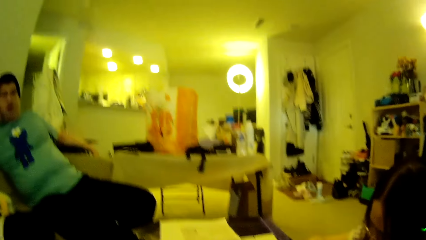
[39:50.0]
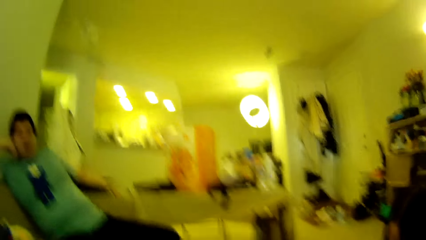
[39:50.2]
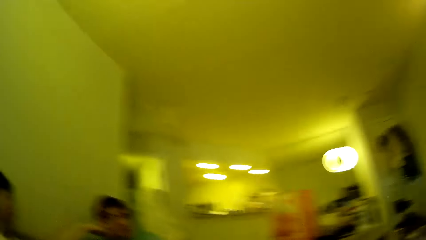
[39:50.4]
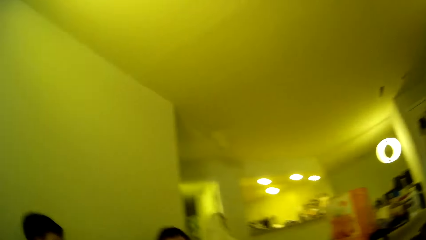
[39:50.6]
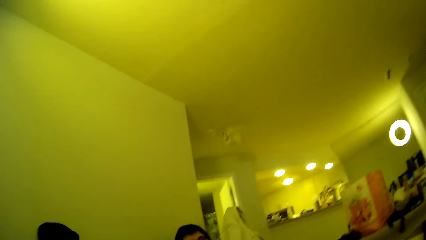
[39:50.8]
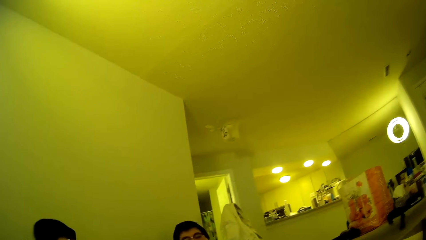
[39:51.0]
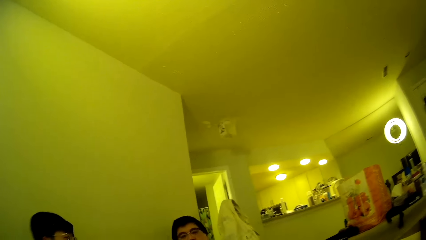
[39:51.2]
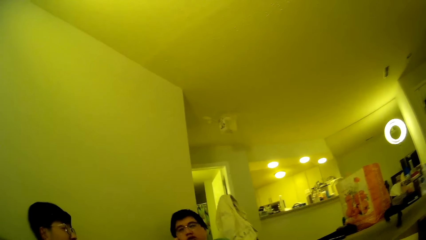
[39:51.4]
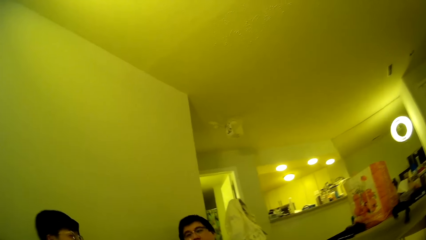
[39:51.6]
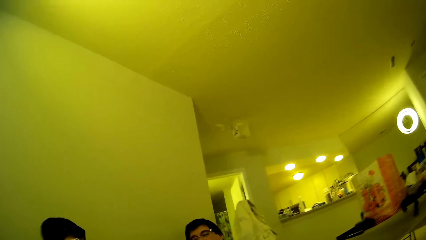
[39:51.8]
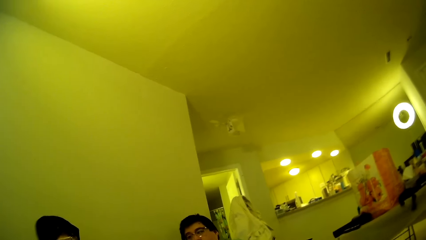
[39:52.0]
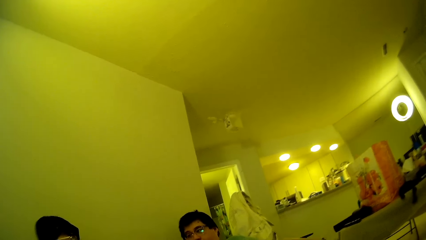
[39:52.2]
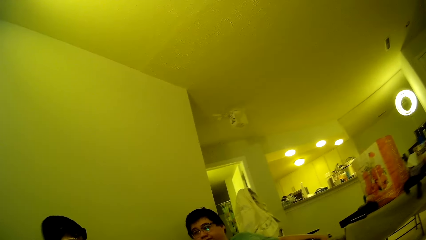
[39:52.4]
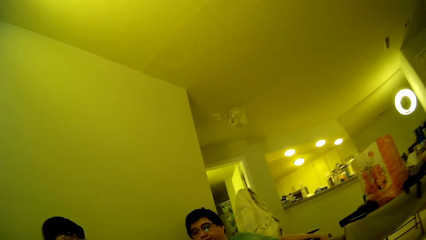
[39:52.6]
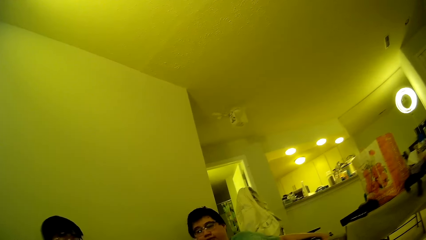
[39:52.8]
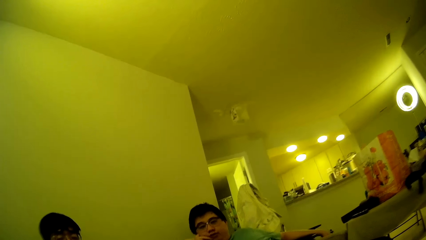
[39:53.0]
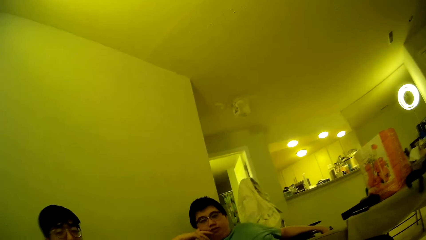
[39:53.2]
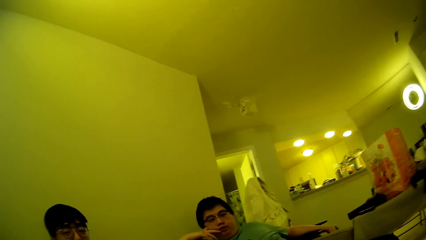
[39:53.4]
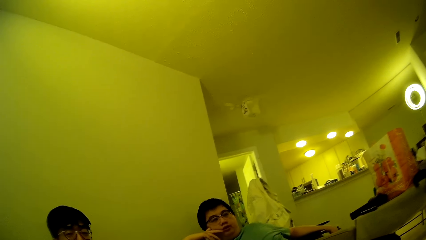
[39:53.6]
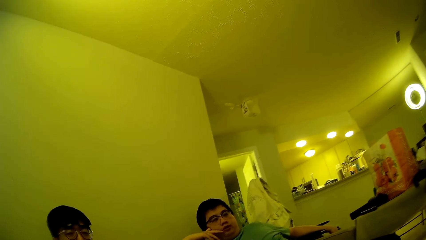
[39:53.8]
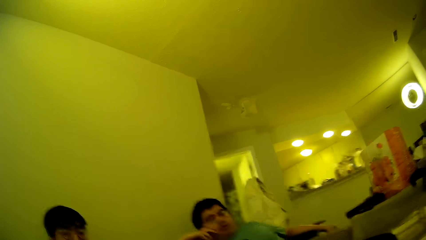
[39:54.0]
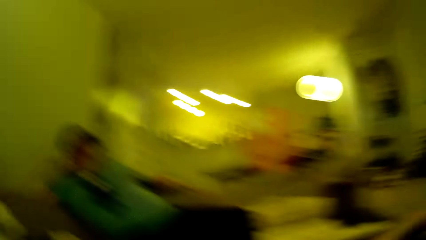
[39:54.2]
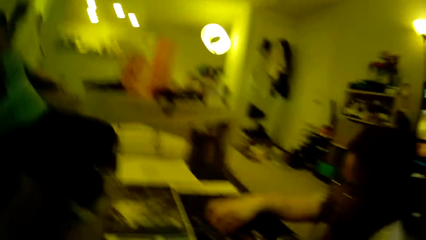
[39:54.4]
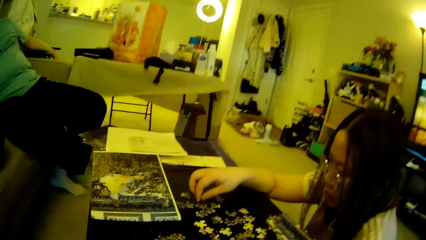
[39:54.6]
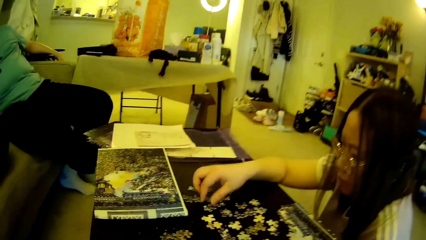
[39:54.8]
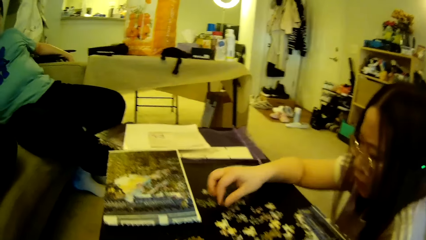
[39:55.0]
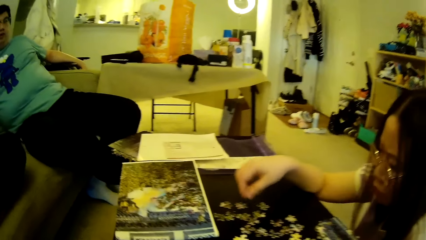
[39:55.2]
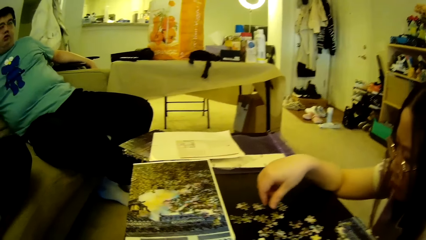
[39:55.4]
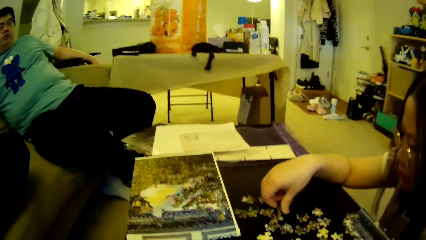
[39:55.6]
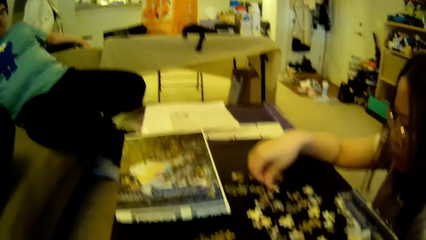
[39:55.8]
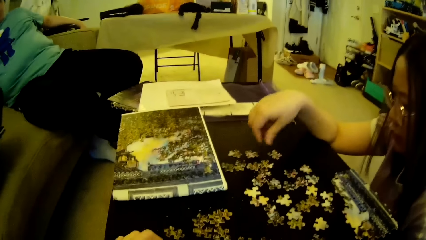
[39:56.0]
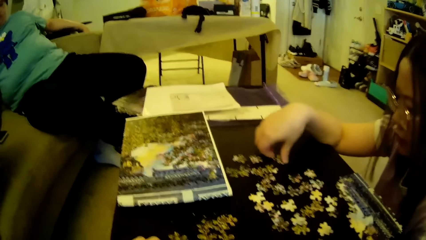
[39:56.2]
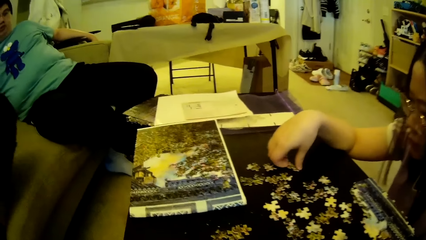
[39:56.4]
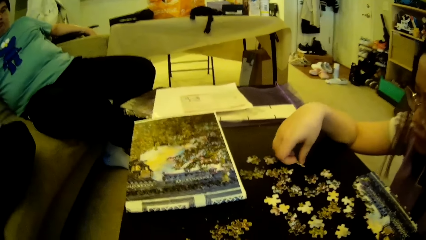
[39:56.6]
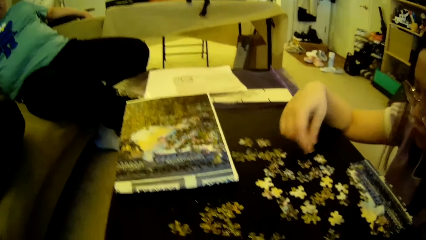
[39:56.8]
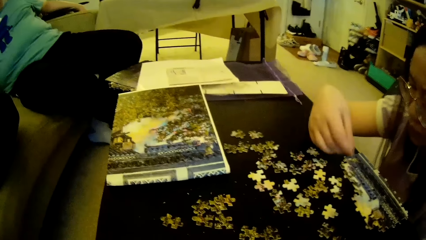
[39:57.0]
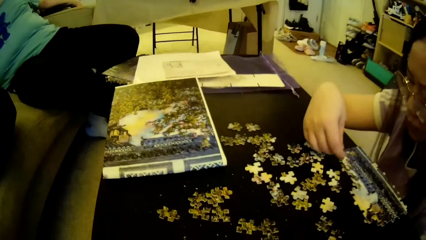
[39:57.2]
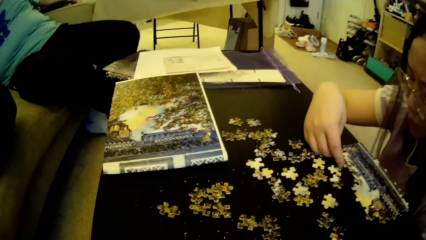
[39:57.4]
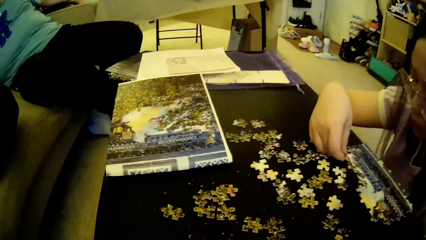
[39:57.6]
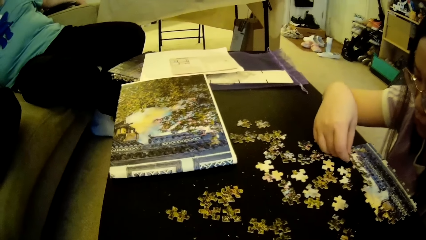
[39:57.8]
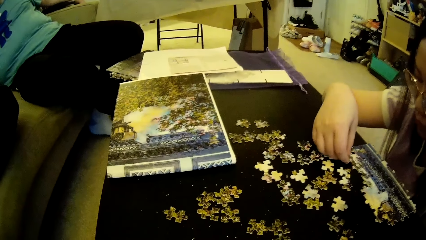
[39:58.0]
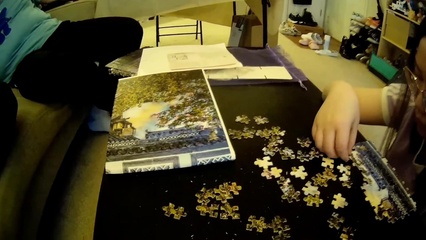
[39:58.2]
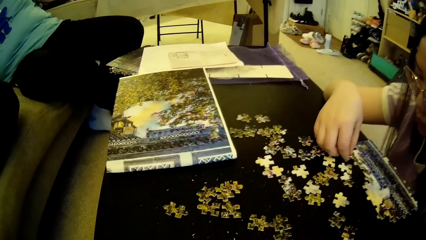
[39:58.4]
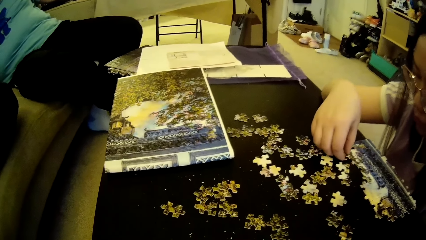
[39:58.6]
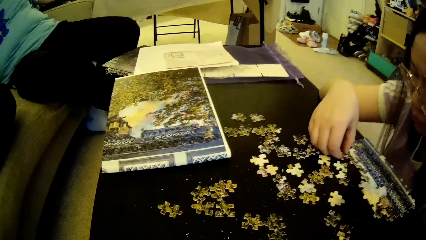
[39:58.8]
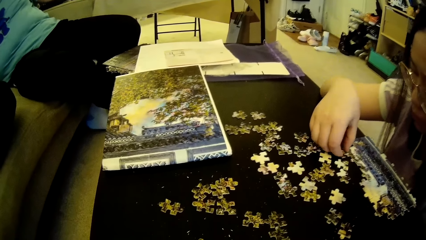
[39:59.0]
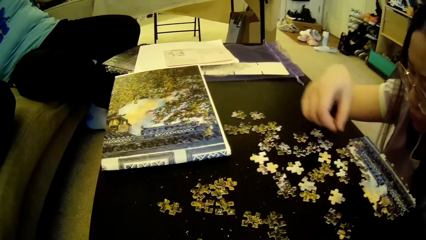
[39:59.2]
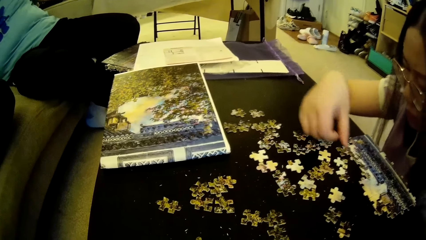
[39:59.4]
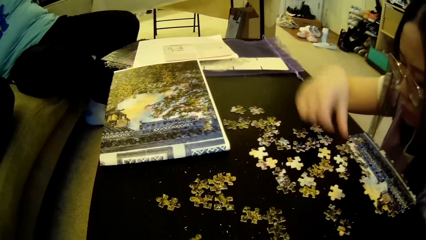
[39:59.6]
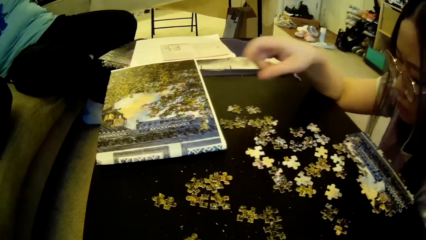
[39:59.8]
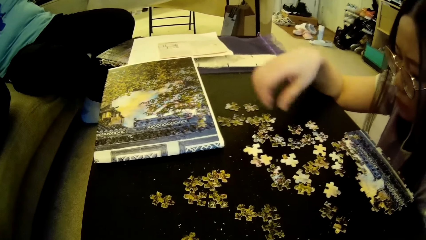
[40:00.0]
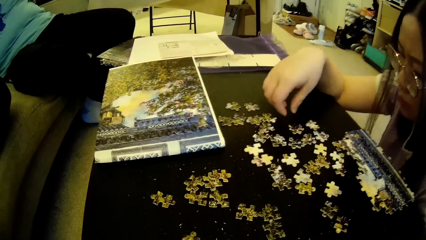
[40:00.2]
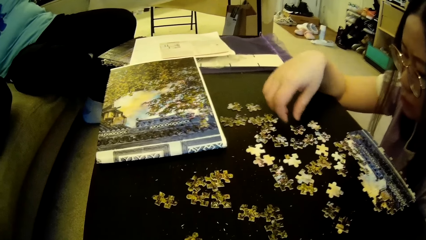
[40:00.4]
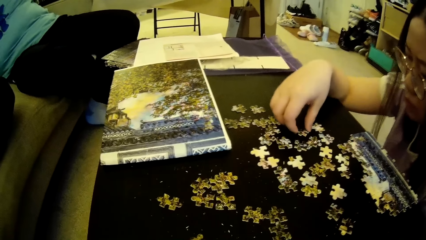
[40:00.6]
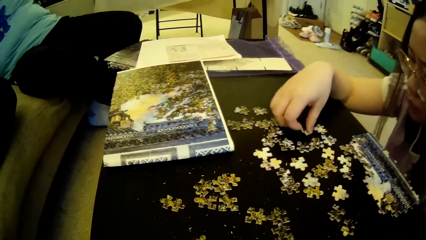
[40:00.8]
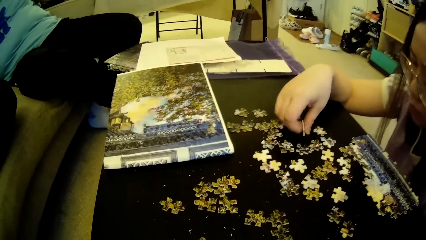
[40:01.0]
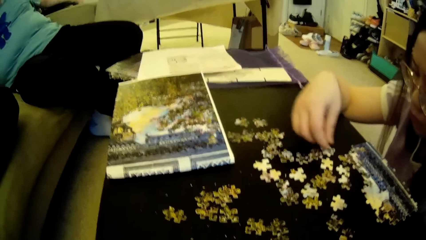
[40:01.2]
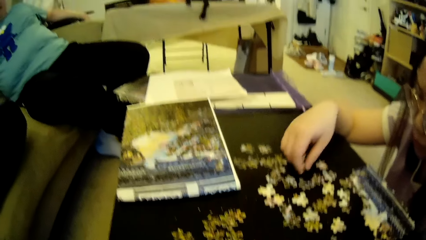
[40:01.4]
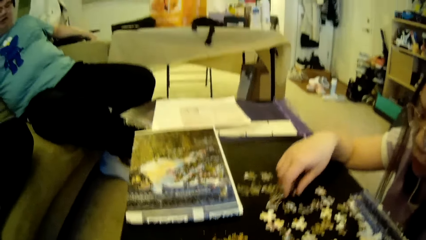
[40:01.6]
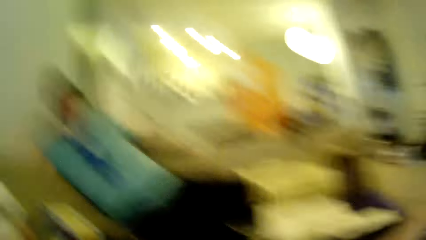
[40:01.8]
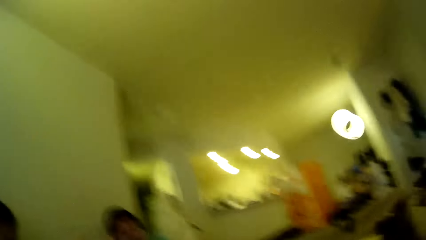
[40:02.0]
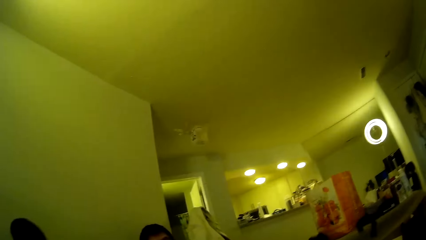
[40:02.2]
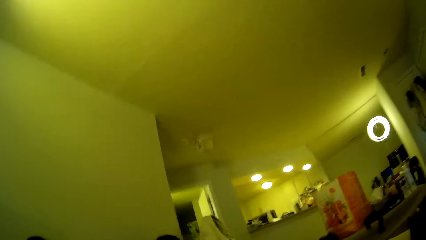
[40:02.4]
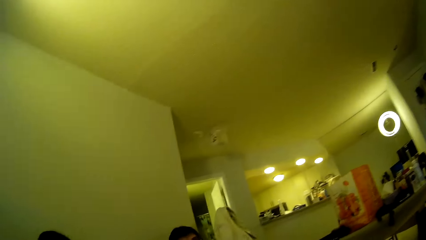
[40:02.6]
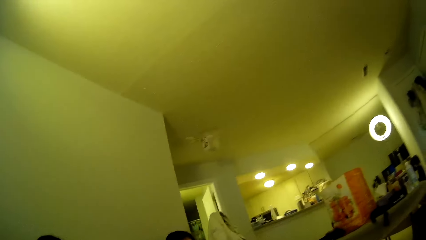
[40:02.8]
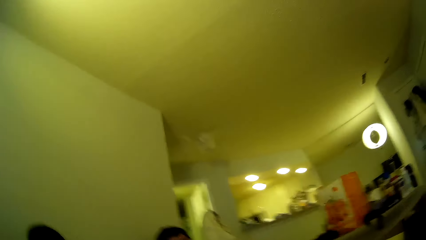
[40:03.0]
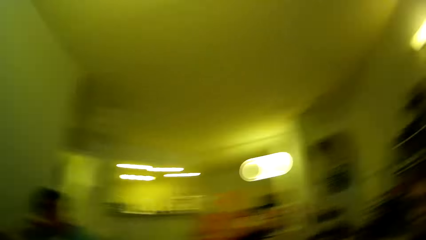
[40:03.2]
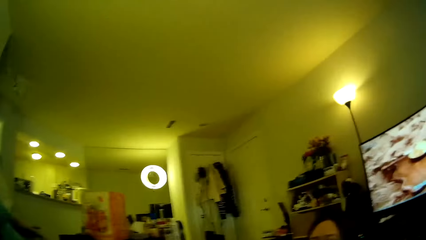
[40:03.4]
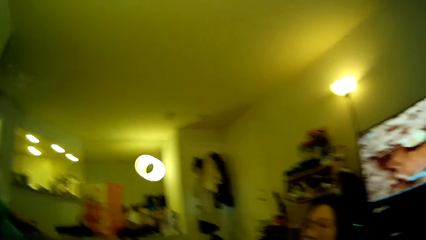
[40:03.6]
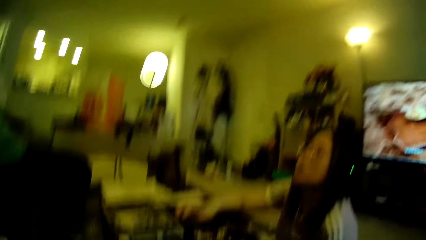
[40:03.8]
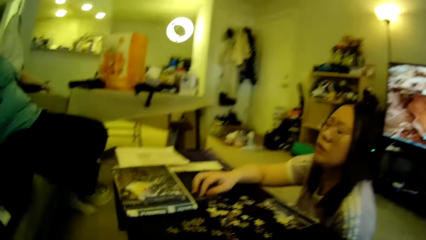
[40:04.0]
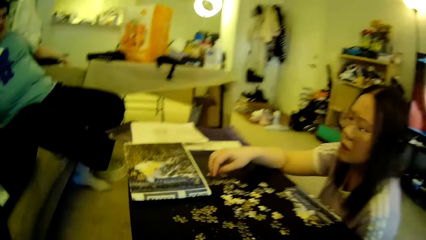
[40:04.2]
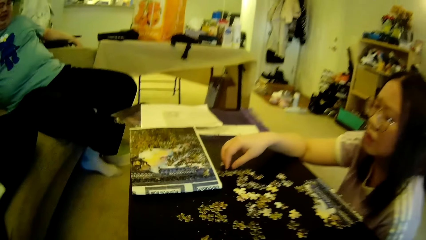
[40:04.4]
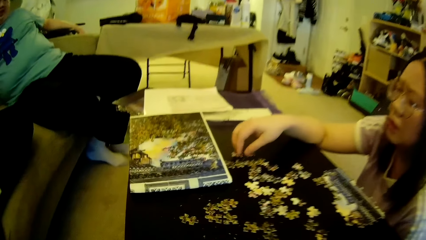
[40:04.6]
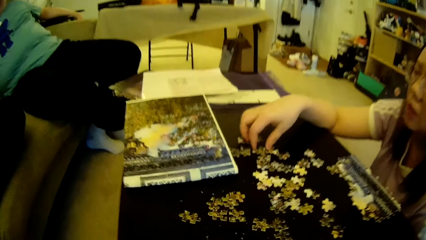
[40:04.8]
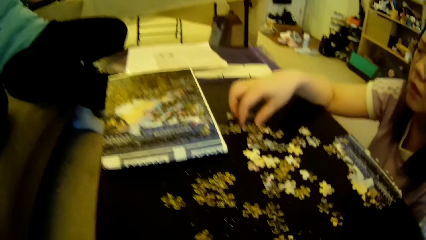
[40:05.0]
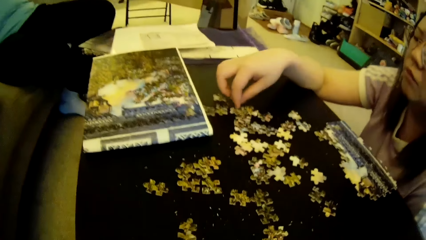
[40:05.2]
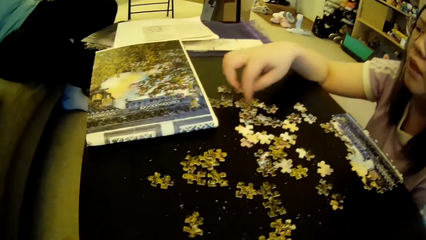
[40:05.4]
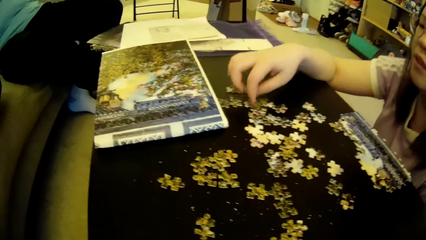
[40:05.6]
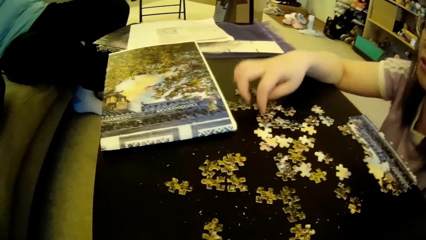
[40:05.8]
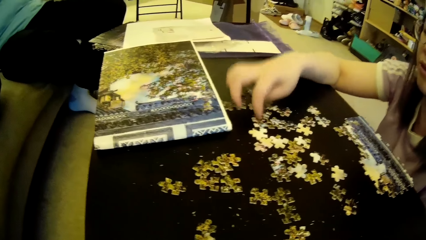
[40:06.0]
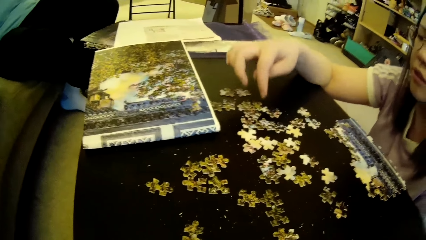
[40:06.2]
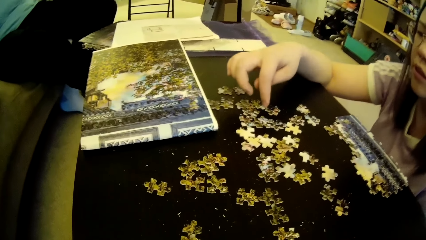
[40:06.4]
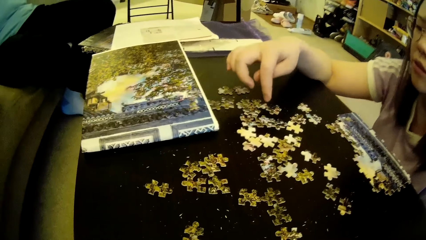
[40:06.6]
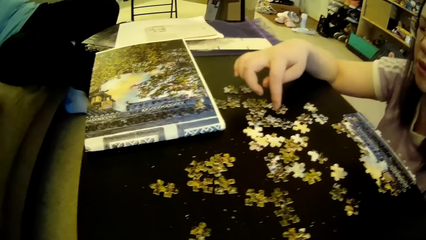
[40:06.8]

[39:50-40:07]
A lady moves the model pieces or puzzle pieces. The lady picks up a puzzle piece on the table and fixes the puzzle piece to a puzzle pattern. The lady picks up the puzzle piece on the table. The camera wearer looks around. The lady moves the model pieces and clicks on the puzzle pieces using a finger.
